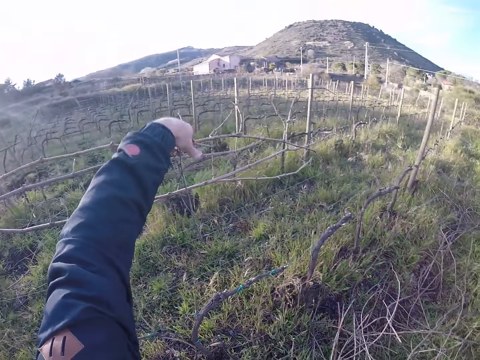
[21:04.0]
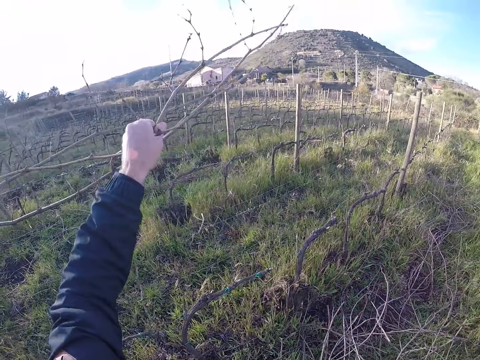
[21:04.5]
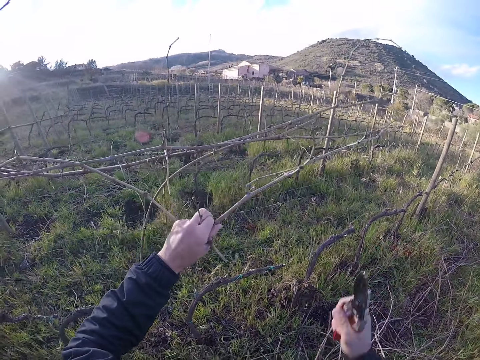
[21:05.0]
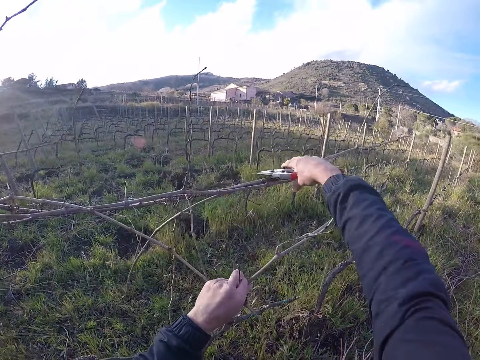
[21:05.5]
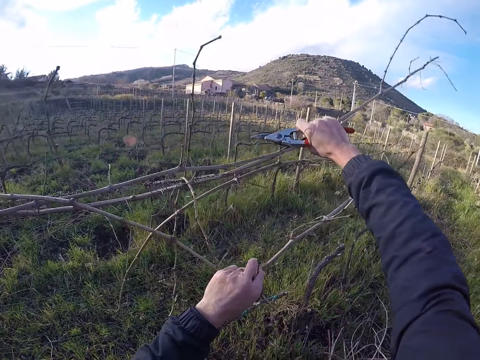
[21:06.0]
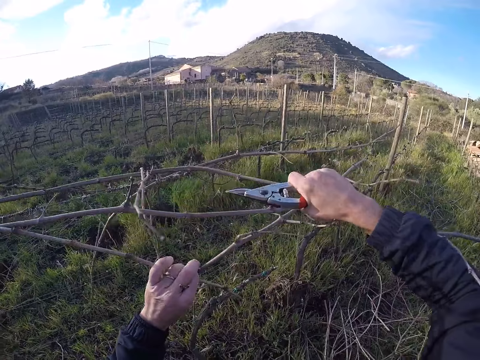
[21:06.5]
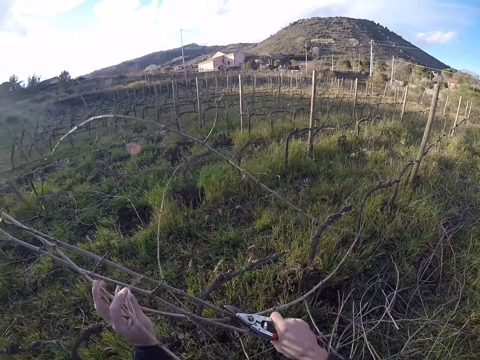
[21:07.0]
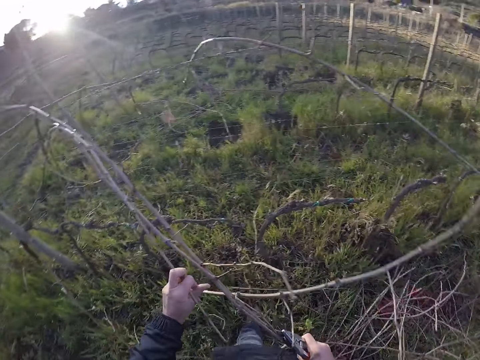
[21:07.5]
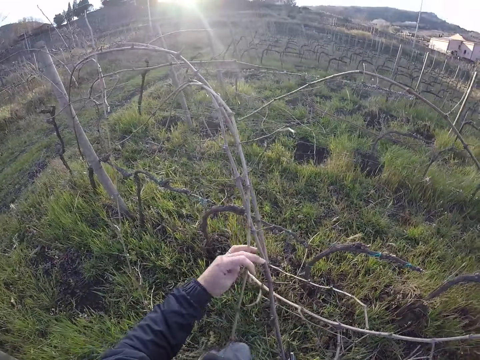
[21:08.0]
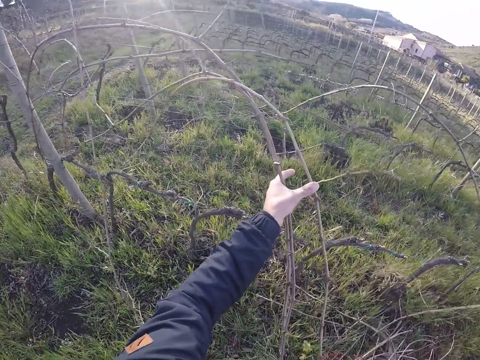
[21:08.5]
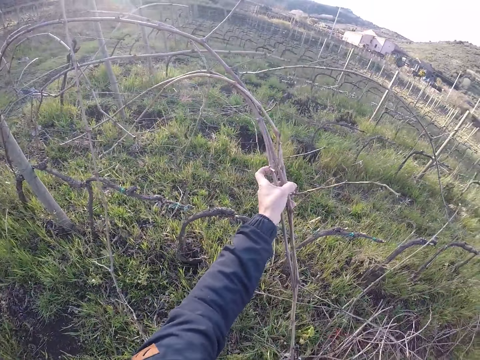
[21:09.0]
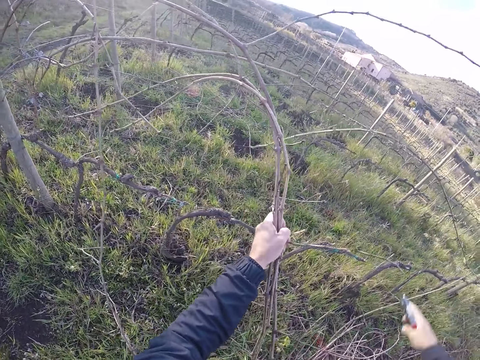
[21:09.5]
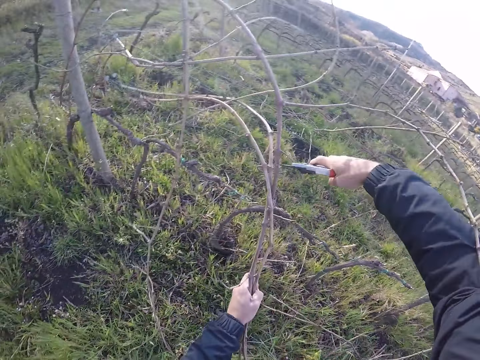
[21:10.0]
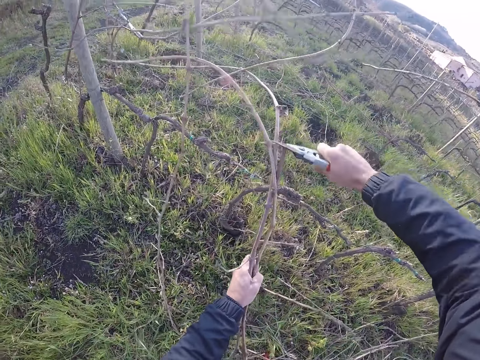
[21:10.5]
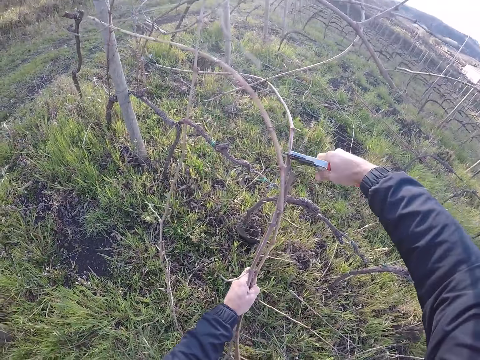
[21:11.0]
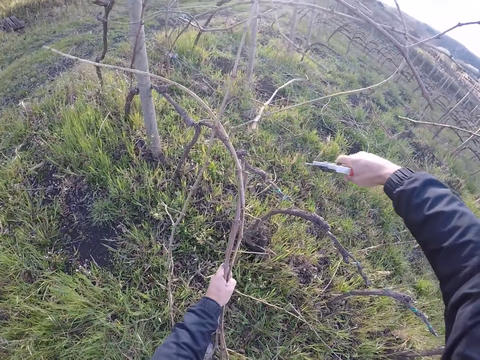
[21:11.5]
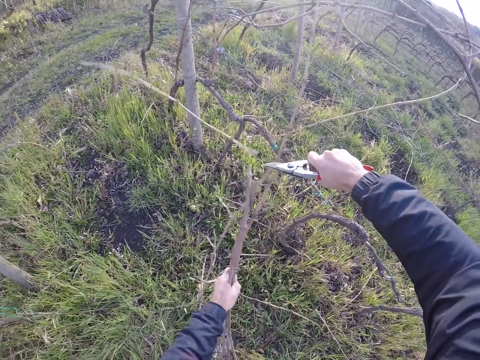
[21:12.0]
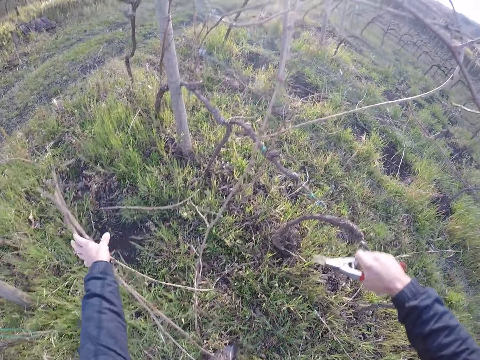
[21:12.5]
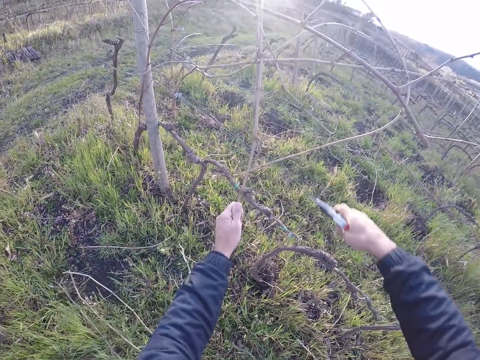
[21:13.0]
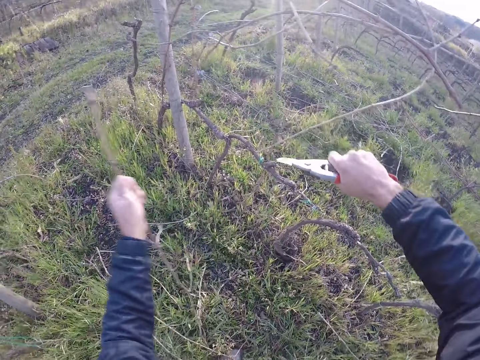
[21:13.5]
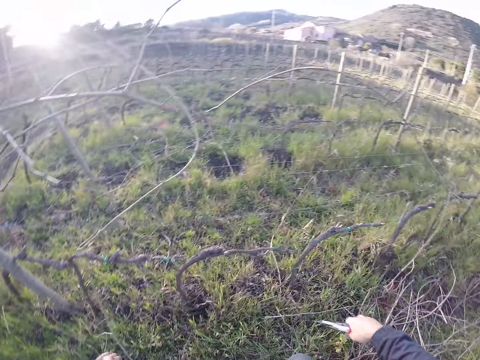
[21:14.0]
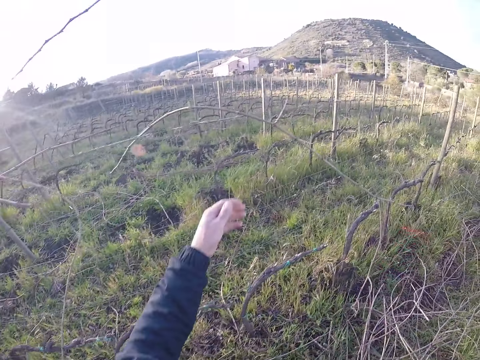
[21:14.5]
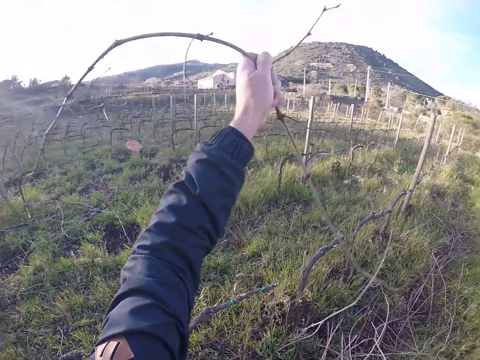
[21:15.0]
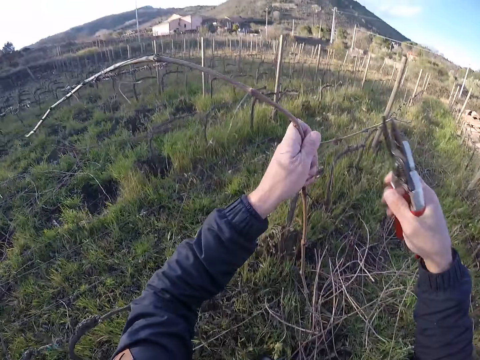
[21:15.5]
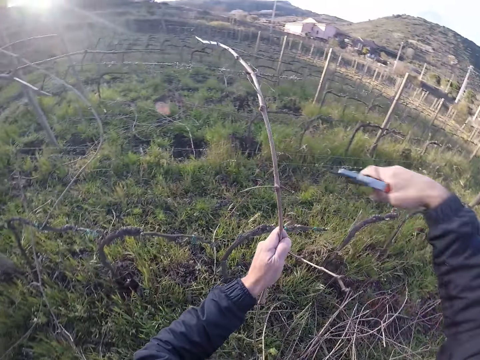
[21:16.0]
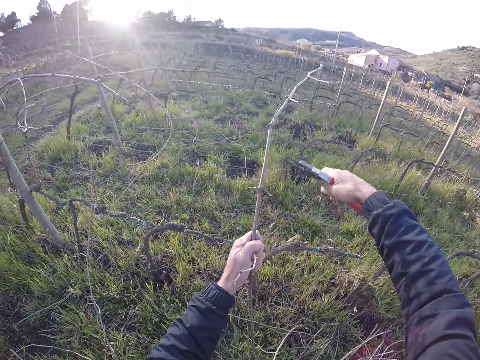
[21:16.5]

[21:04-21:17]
The camera wearer pulls a twig from the barb wire with her left hand. She holds a branch on the fence. She pulls twigs from the barb wire with her right hand. She puts the branches together. She pulls the twigs with her left hand. She cuts the twigs with the pruner in her right hand. She drops the twigs on the ground with her left hand. She holds a twig with her left hand. She cuts the twigs with the pruner in her right hand. She drops the twig on the ground with her left hand. She picks a twig from the barb wire with her left hand. She holds a branch on the fence.

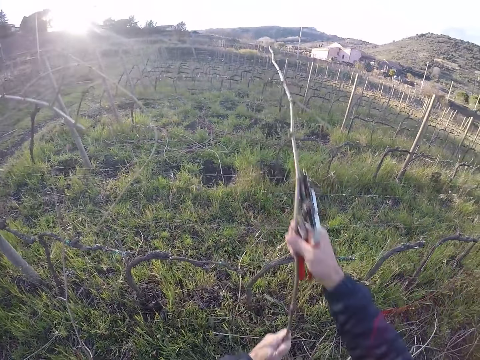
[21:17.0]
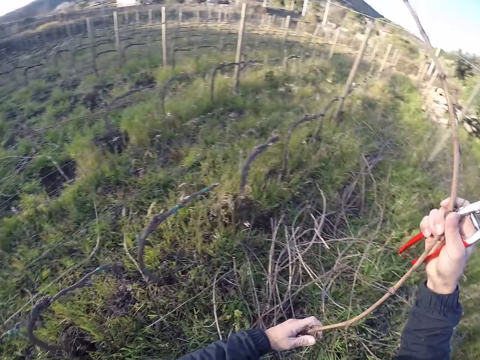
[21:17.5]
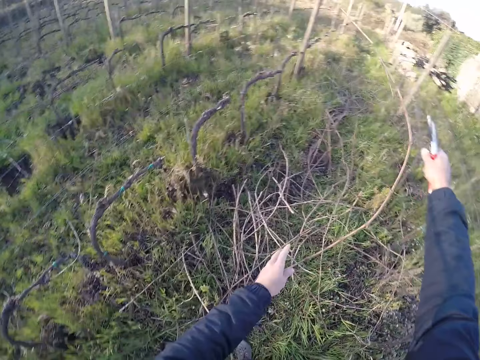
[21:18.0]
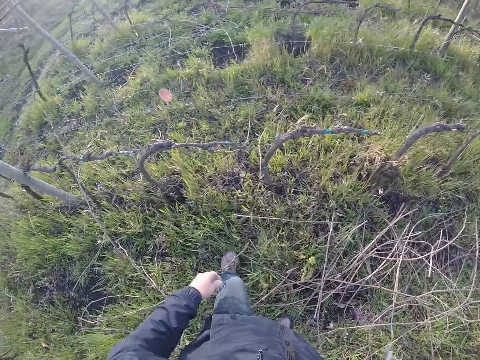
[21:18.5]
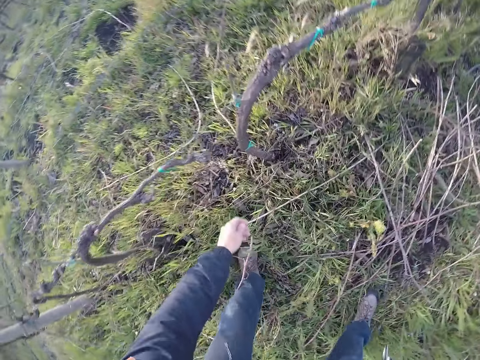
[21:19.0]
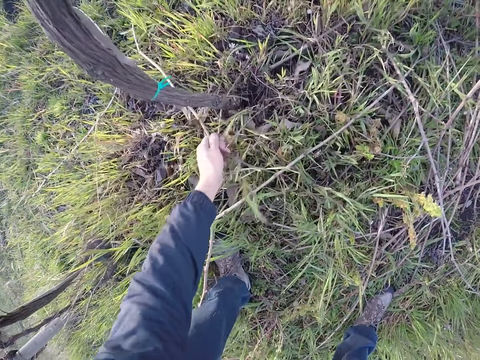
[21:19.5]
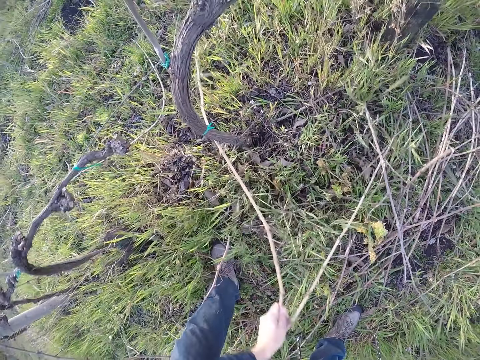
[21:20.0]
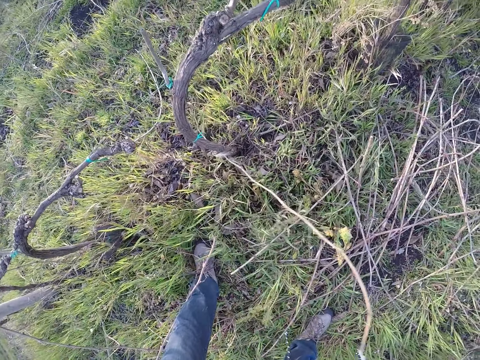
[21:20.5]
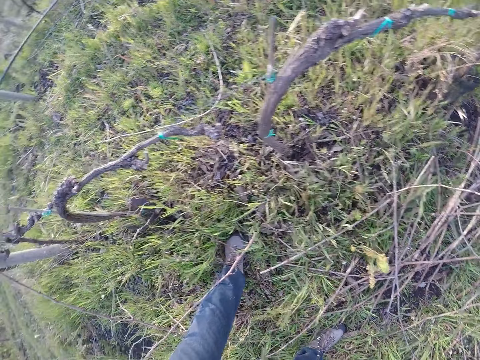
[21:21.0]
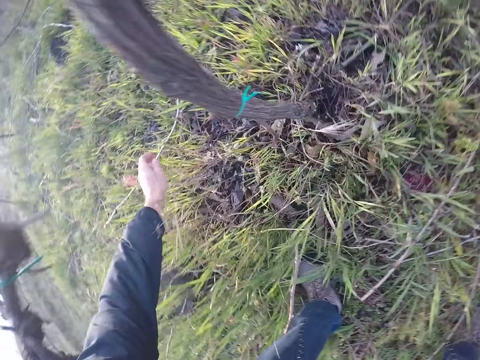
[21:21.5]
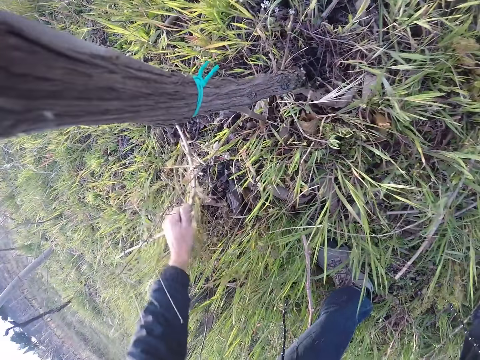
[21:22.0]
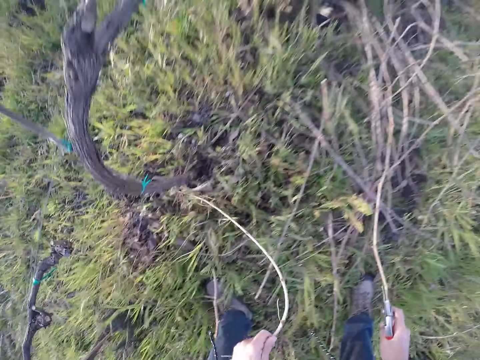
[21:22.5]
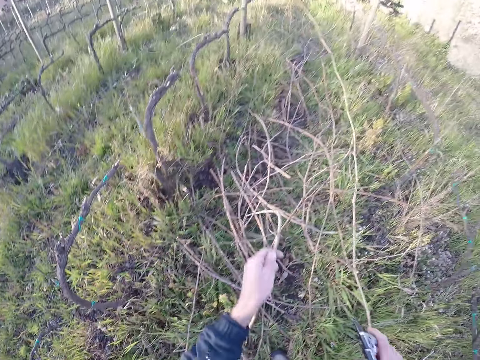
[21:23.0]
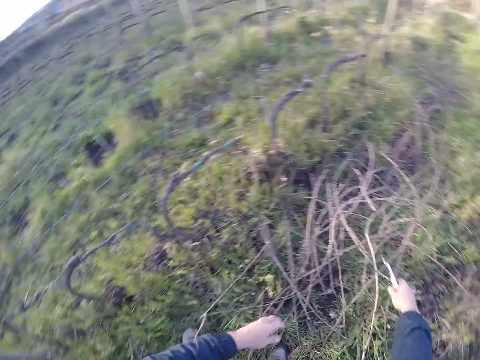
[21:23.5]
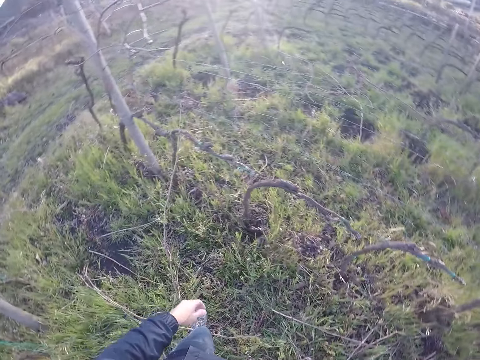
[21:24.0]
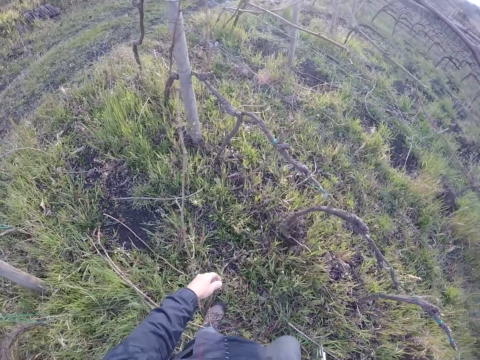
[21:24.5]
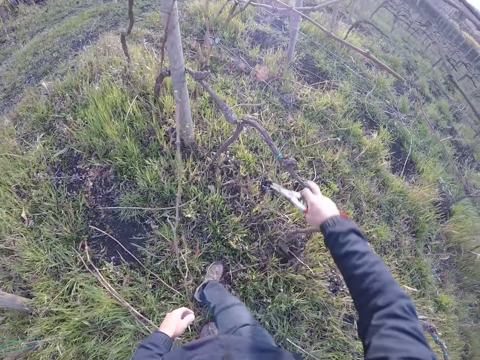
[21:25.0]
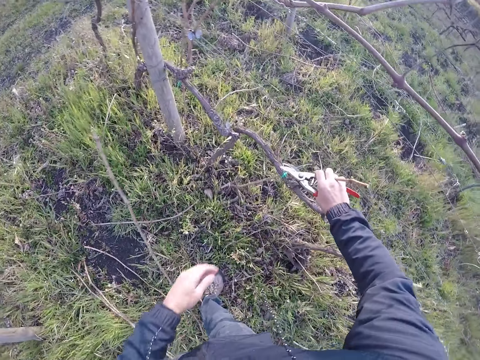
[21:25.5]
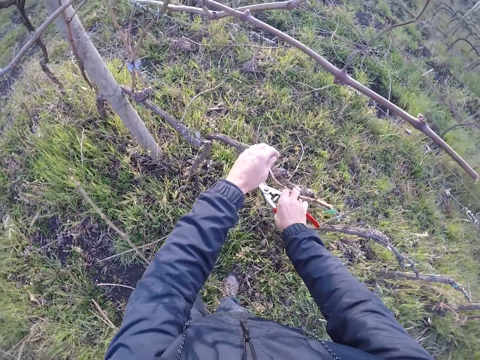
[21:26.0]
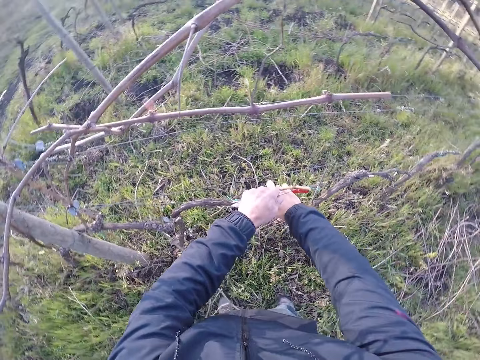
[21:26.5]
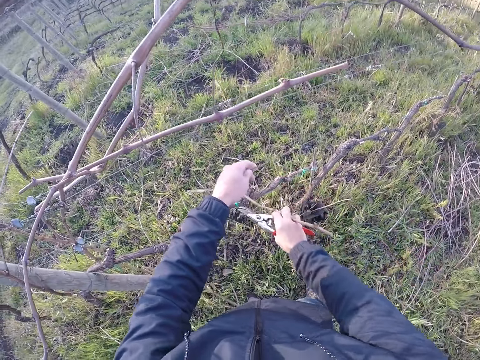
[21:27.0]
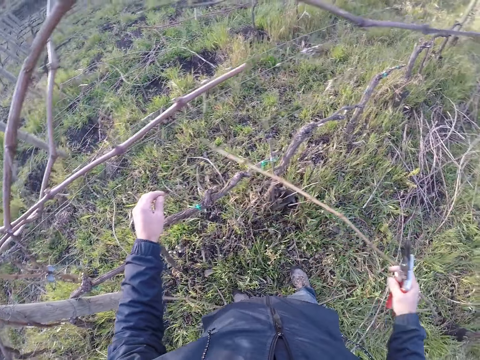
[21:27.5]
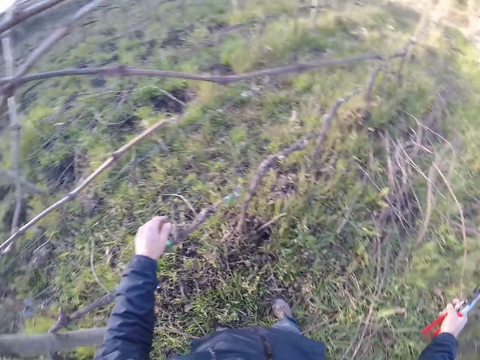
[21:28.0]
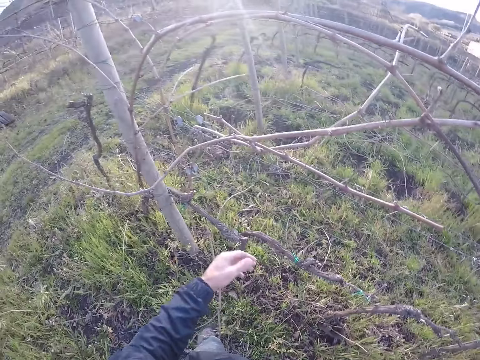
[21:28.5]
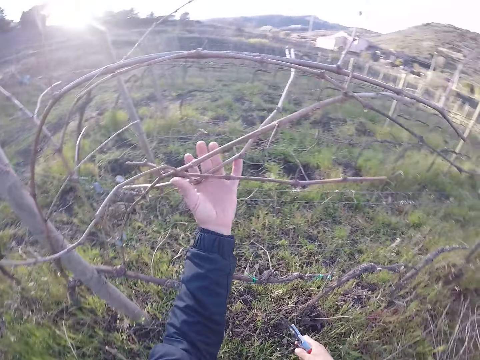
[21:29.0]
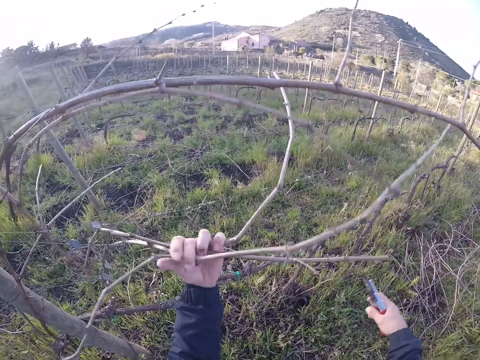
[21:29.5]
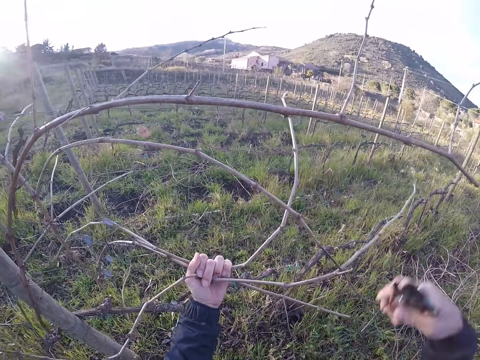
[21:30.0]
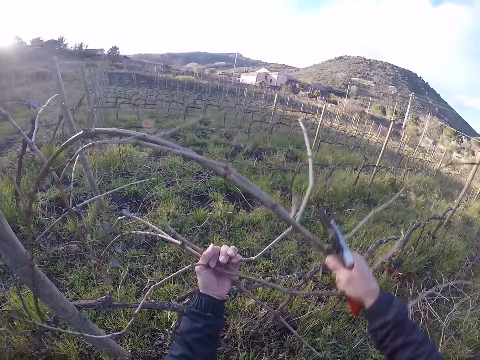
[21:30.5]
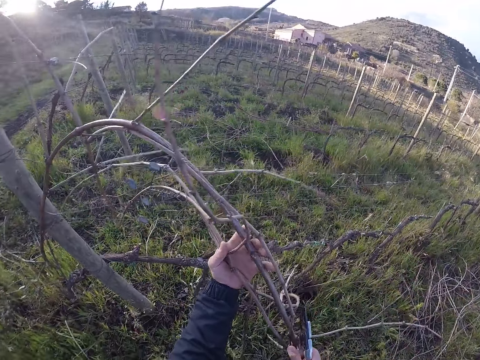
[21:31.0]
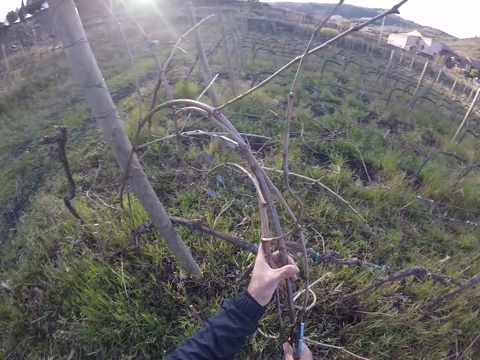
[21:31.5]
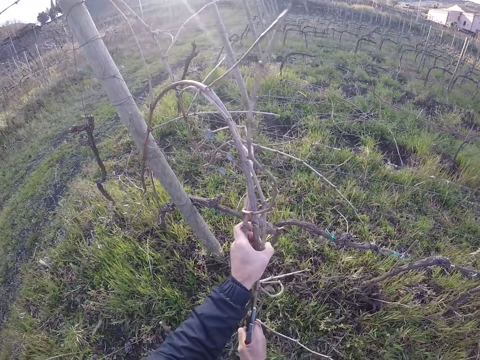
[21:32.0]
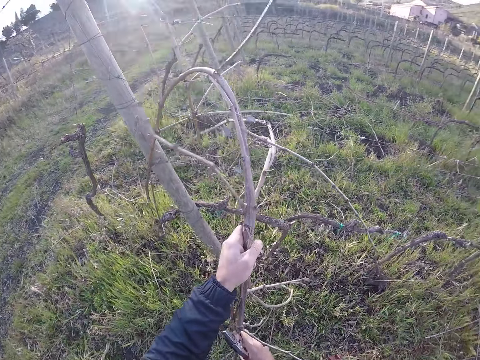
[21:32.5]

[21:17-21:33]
The camera wearer pulls the twig or branch from the fence with her right hand. She drops the twig on the ground with both hands. She picks up a twig from the ground with her left hand. She removes branches from the fence. She picks up a twig from the ground with her left hand again. She drops the twigs in both hands on the ground. She pulls a twig from the fence with her right hand and holds a branch with the right hand. She drops the twigs on the ground with her right hand. She holds a bunch of twigs on the fence with her left hand. She pulls a twig with her right hand. She holds the twigs with her left hand.
